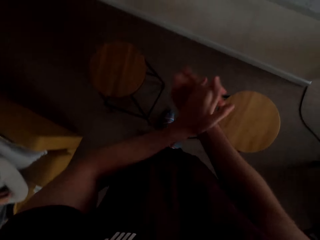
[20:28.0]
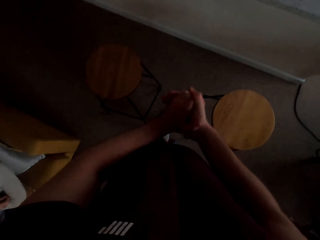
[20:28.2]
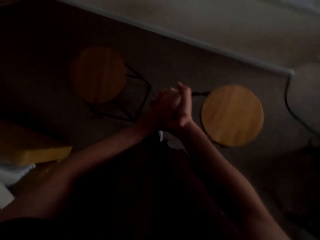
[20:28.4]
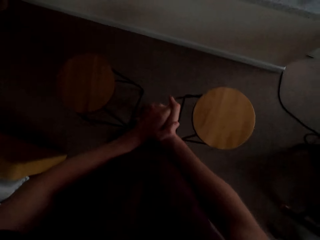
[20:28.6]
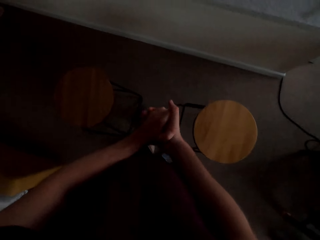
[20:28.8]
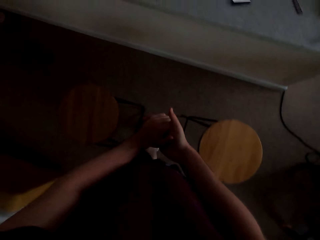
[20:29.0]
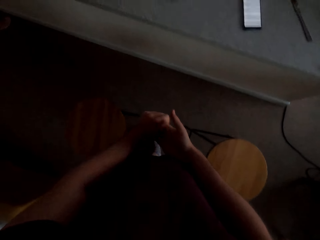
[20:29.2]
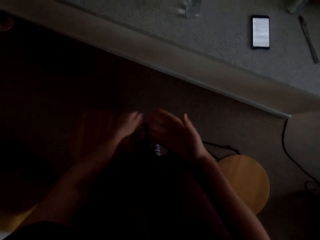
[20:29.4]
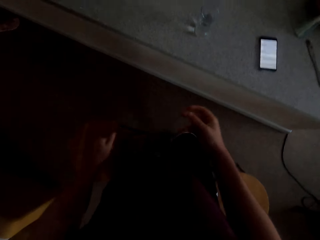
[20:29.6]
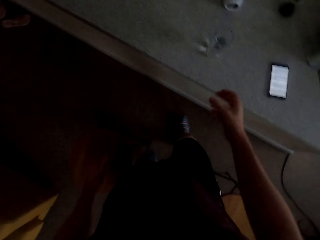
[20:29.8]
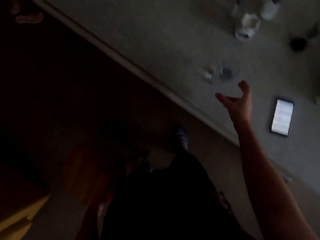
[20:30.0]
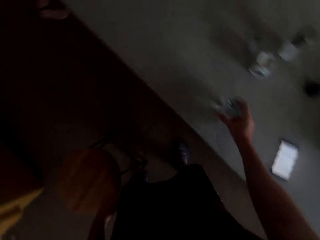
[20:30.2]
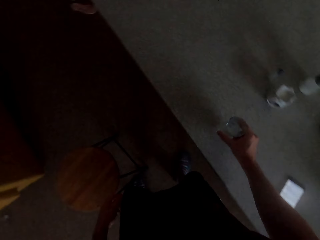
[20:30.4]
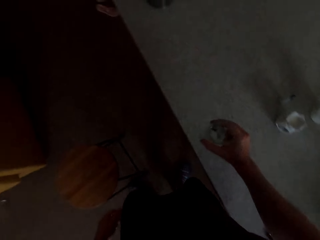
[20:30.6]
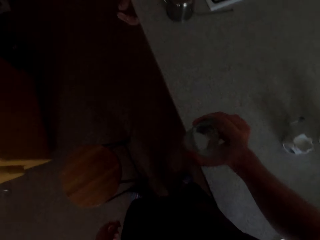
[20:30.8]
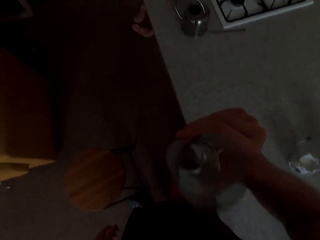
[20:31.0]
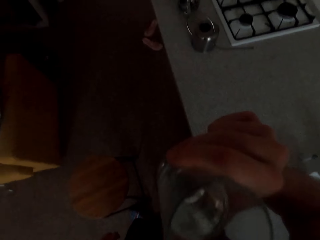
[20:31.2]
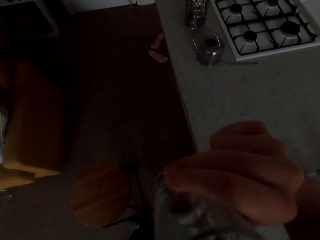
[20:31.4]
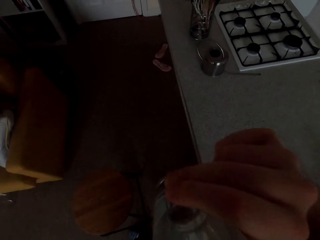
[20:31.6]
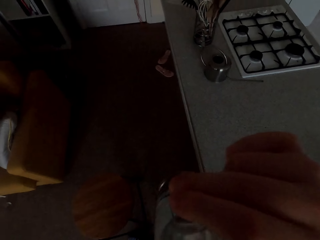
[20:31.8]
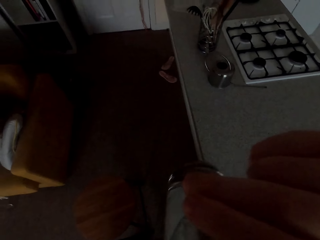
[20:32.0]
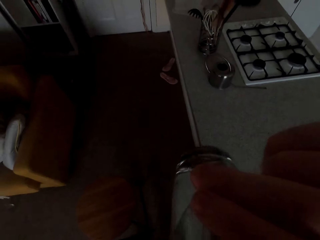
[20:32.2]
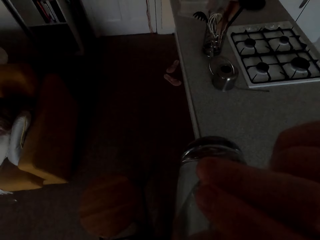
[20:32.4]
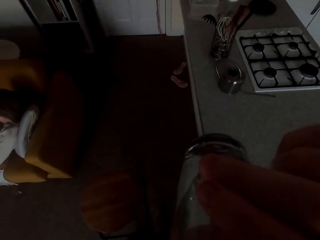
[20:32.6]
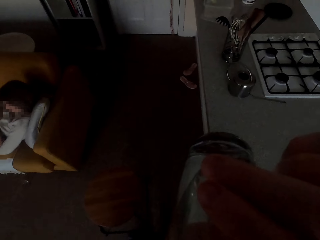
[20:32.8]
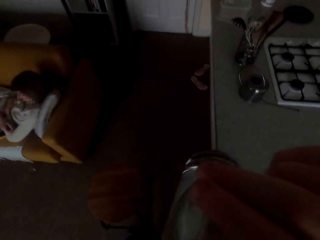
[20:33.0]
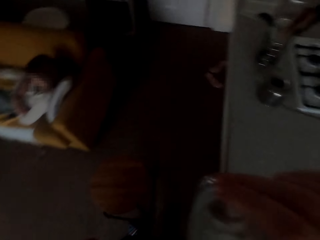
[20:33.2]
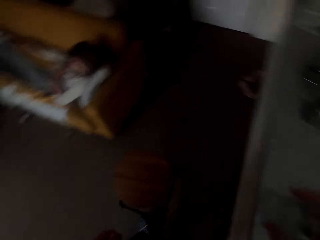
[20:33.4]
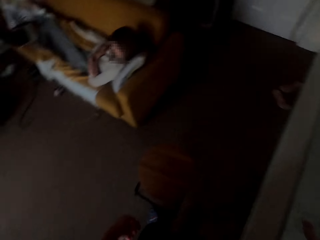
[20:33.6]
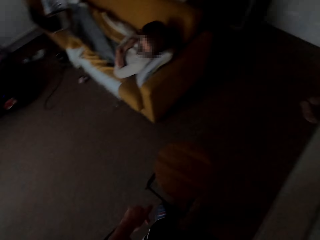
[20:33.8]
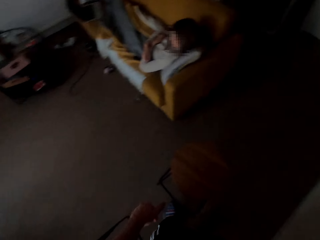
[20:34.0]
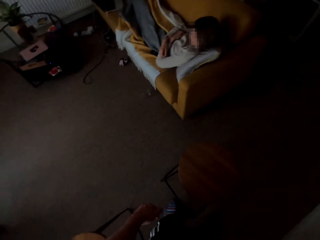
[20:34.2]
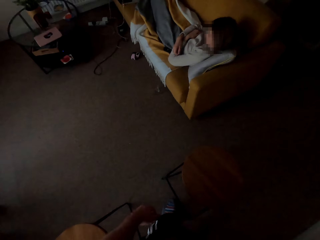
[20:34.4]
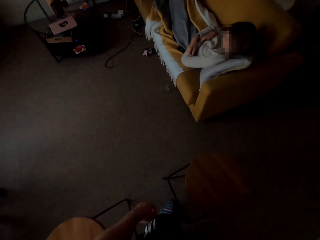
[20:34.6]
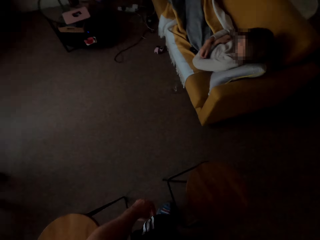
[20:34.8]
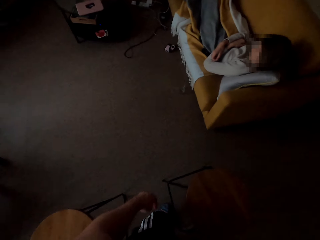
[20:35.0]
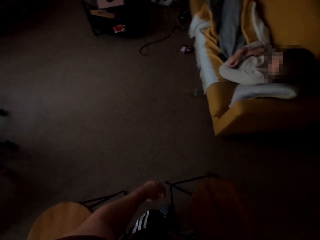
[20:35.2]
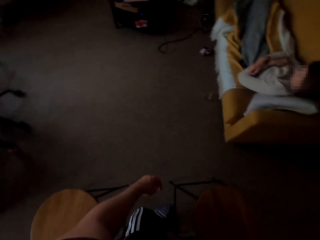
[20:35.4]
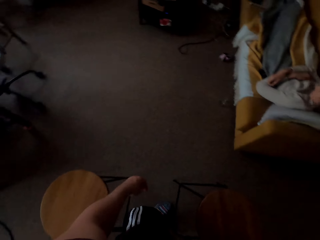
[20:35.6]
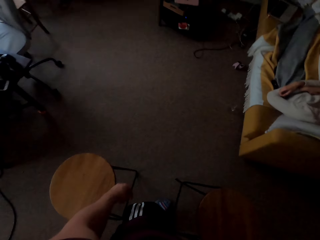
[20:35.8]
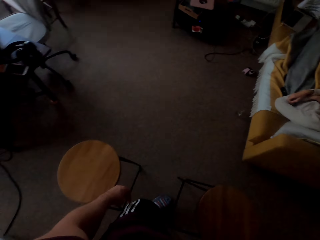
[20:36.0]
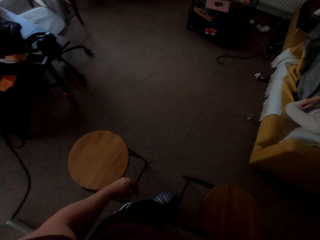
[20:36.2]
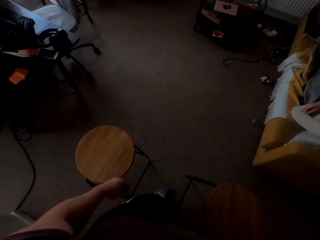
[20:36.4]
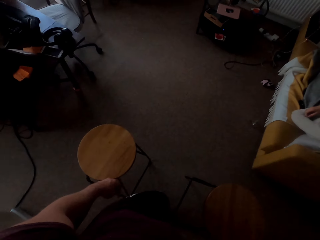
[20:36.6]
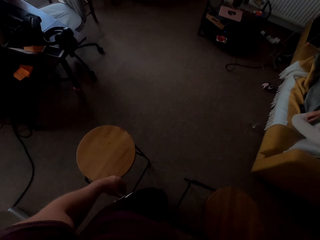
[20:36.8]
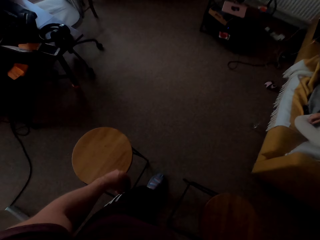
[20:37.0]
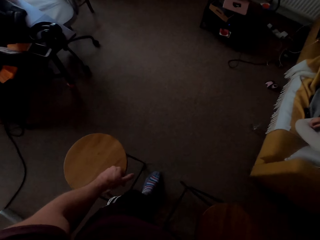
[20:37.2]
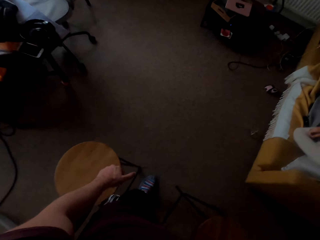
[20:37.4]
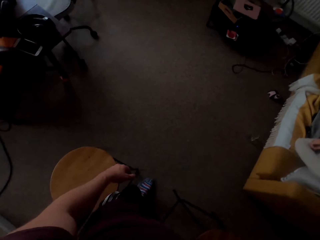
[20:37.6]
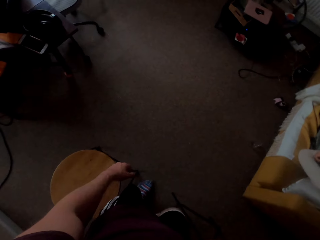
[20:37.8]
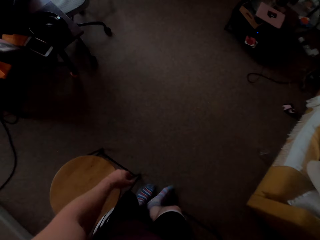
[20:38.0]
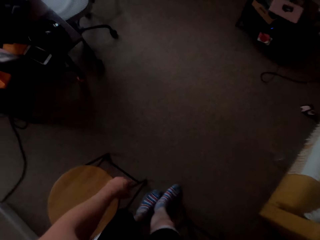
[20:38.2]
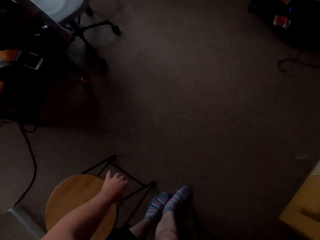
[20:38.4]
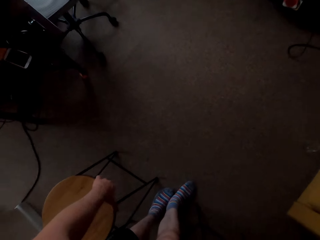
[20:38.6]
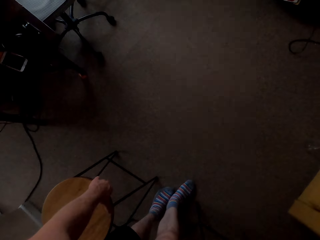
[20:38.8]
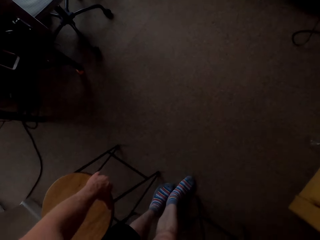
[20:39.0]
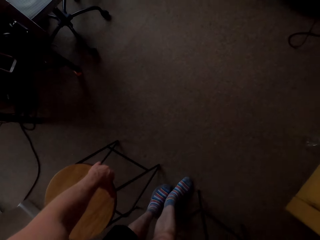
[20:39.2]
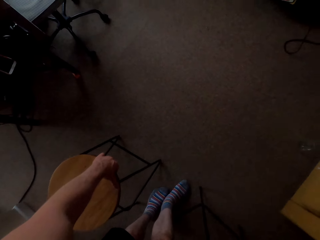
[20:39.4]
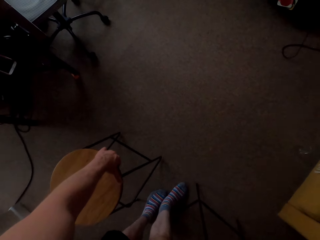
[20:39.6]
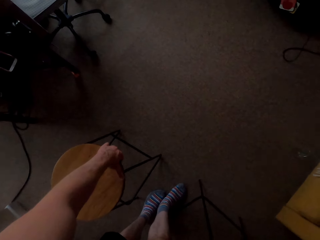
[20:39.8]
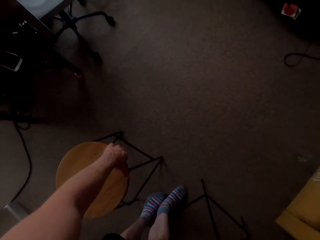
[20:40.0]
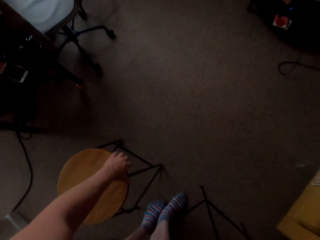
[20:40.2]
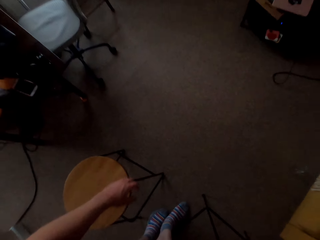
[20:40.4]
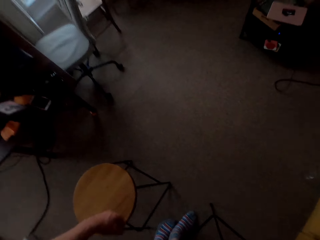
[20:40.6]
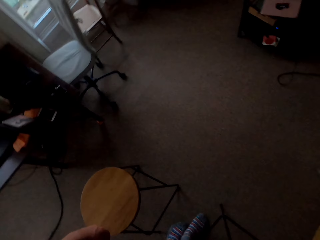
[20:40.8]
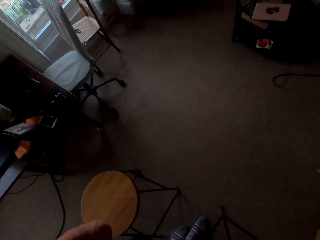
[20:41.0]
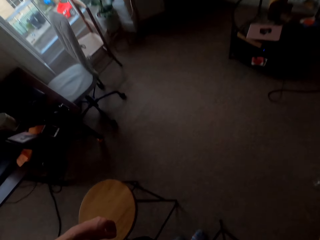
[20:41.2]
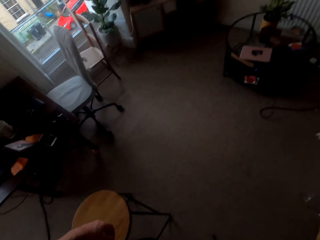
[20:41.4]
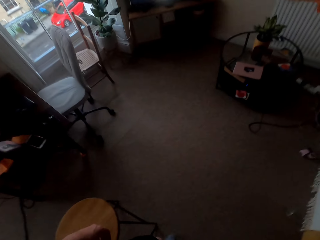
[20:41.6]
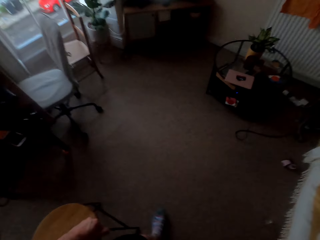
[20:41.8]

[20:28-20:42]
The camera wearer picks up a glass of water. They drink the glass of water. They look around. They move the kitchen stool.

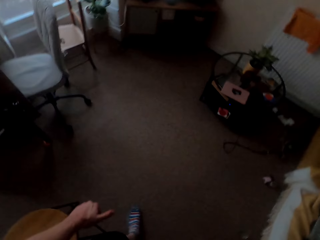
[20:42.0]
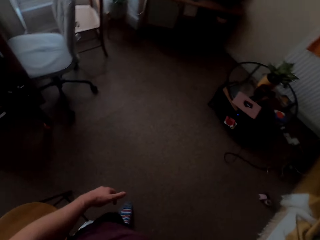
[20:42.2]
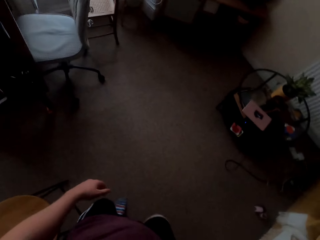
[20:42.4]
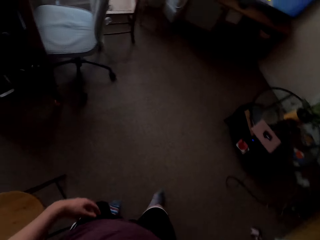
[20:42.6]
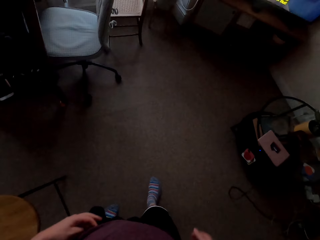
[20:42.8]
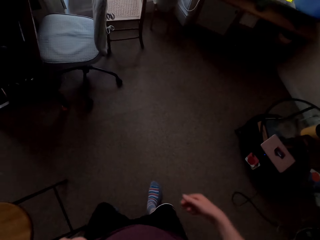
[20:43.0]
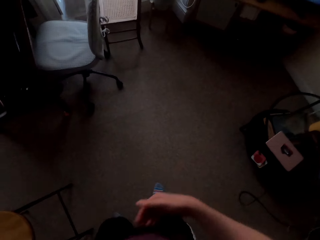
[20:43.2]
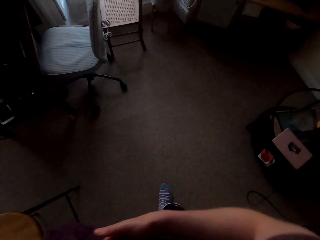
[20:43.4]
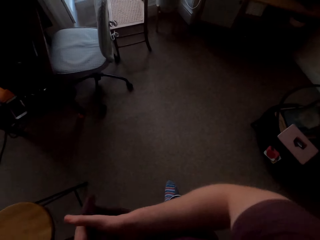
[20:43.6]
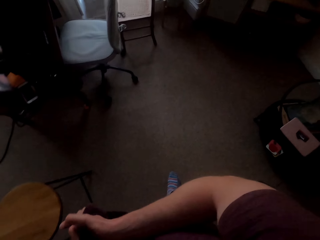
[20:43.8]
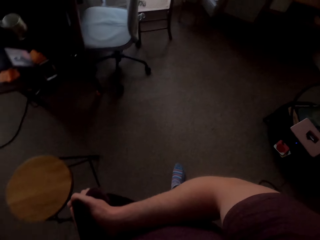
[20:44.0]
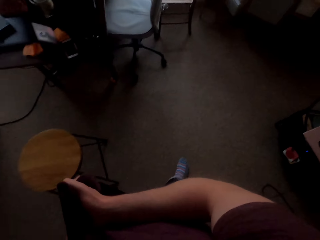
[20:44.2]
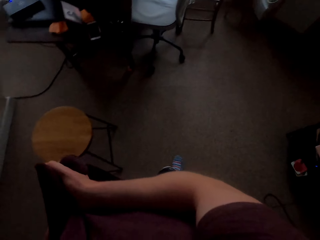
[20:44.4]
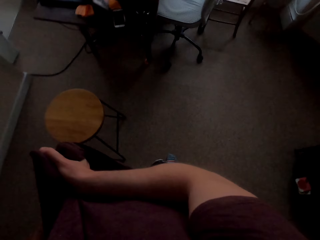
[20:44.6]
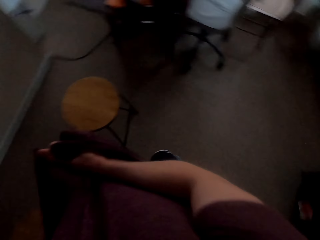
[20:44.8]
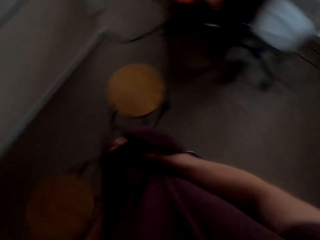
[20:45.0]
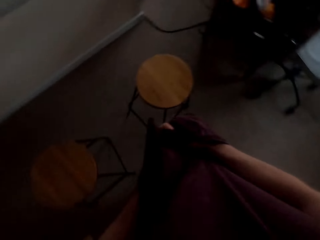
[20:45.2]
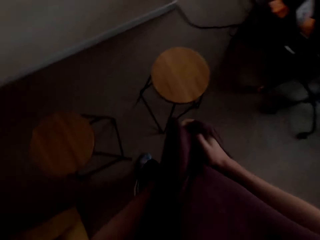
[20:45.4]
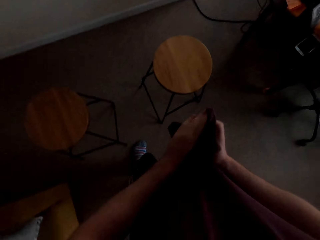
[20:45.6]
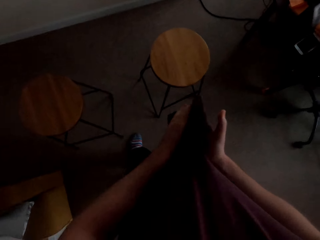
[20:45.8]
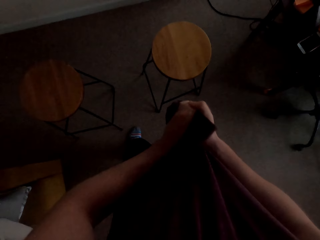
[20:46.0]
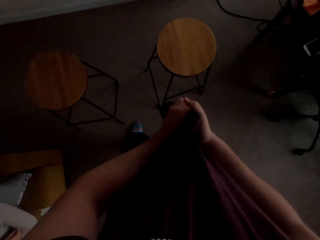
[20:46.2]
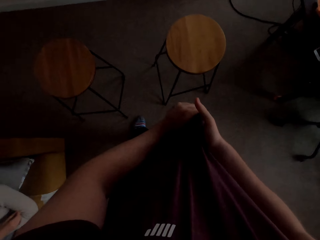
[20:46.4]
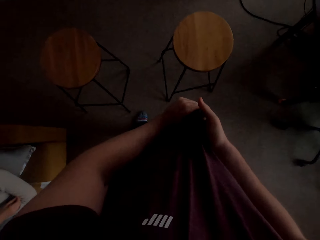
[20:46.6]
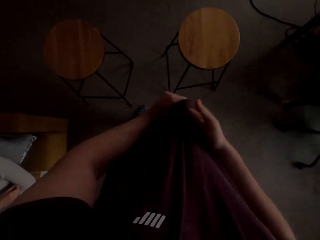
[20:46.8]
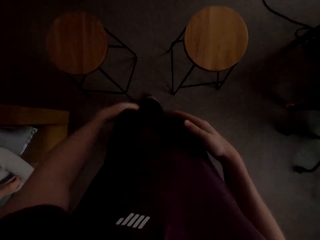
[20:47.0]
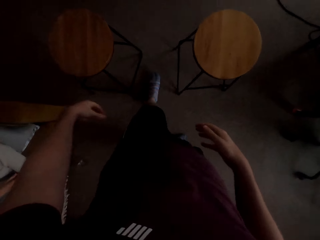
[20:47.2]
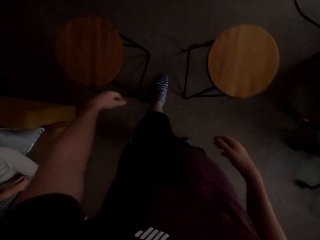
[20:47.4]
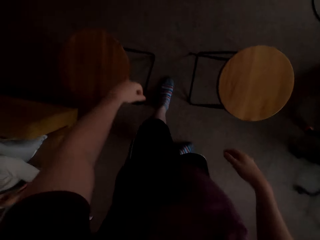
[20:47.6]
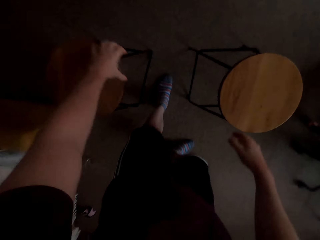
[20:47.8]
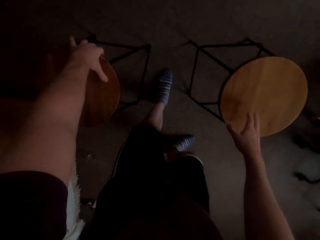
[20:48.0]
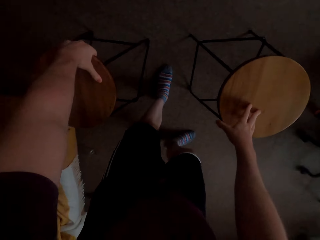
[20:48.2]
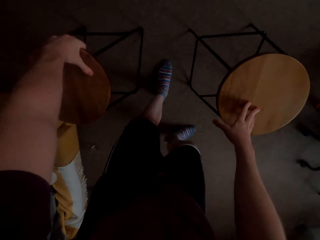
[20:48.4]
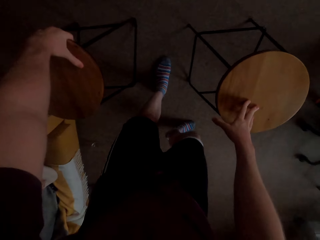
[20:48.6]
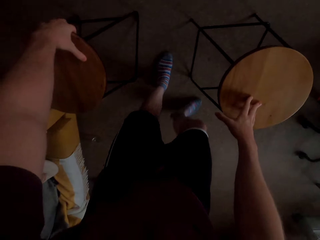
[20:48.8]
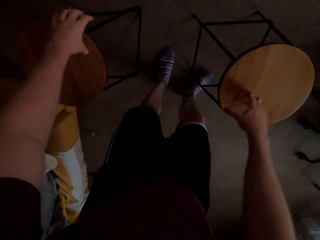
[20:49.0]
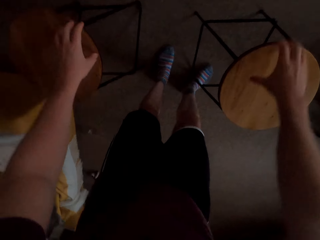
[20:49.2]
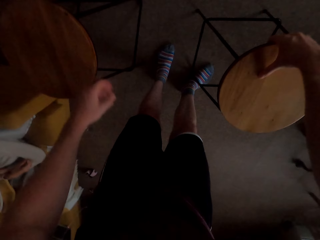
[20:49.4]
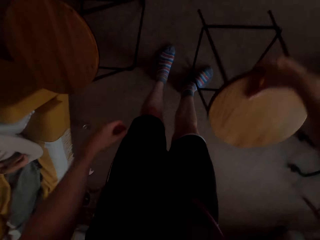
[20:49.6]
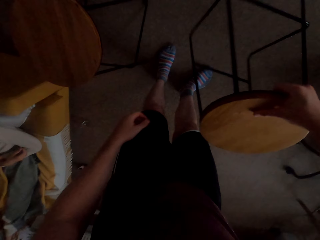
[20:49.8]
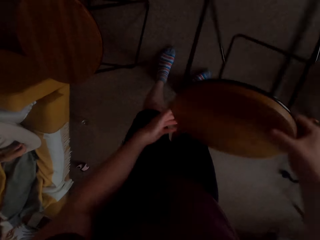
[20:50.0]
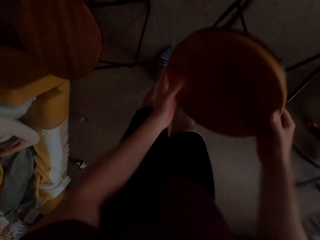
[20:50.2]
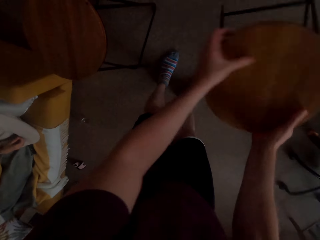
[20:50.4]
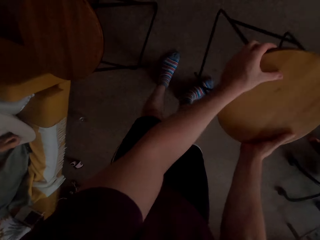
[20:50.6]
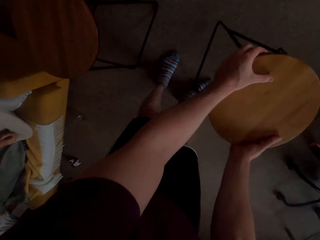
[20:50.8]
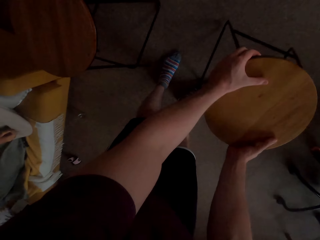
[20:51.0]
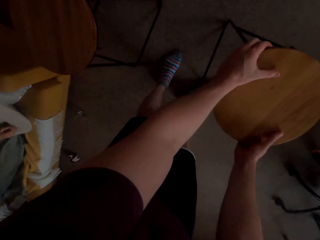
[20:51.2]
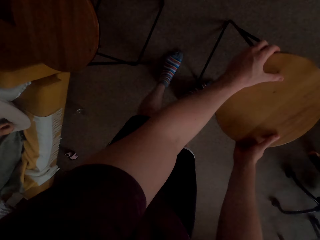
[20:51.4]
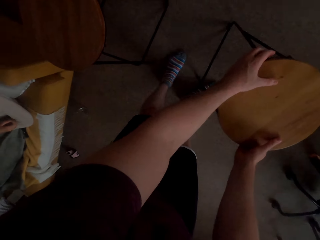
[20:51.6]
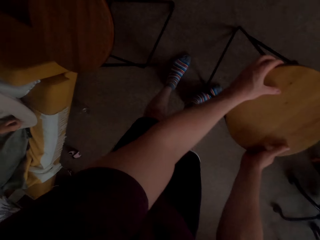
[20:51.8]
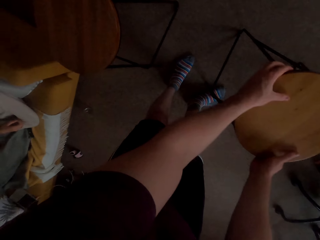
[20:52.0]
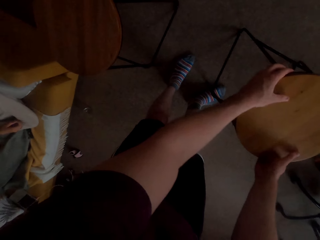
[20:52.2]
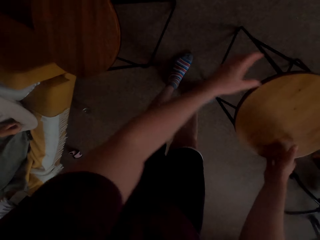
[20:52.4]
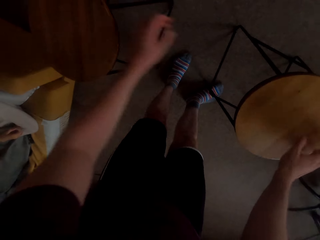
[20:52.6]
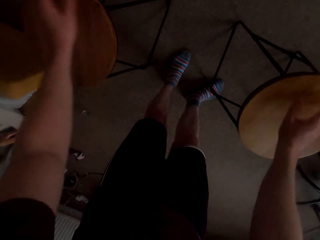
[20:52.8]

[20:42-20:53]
The camera wearer wipes his hands with his shirt. He turns the stool.
